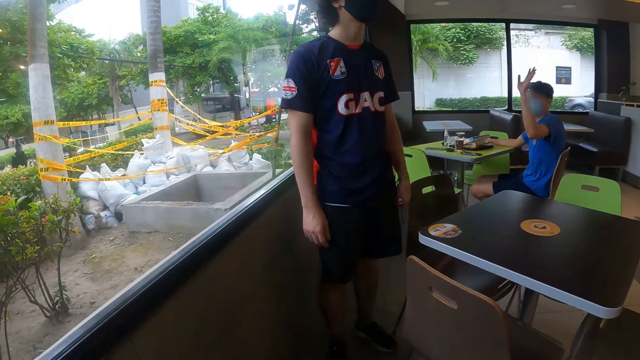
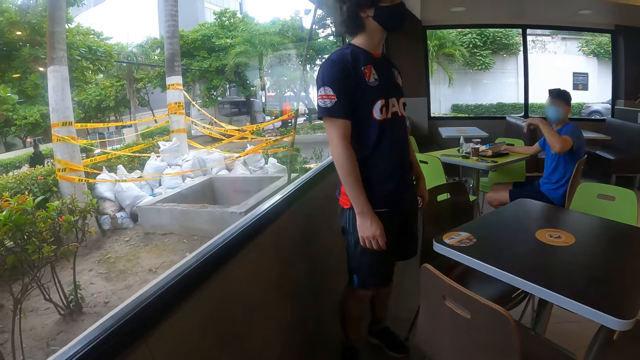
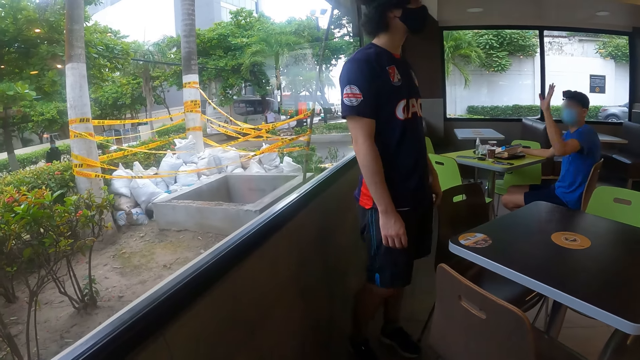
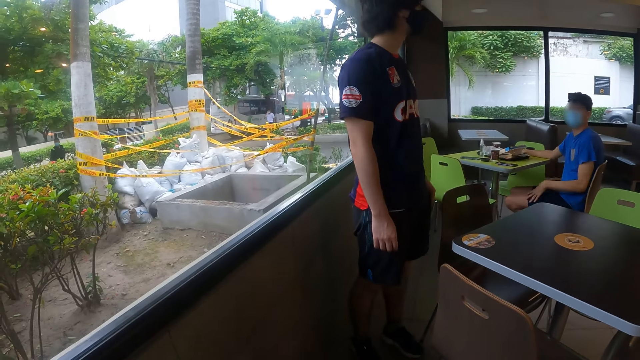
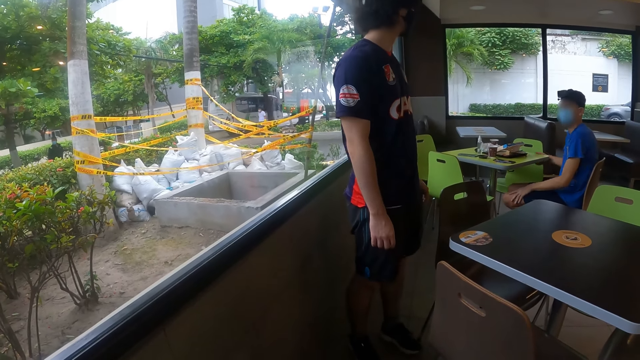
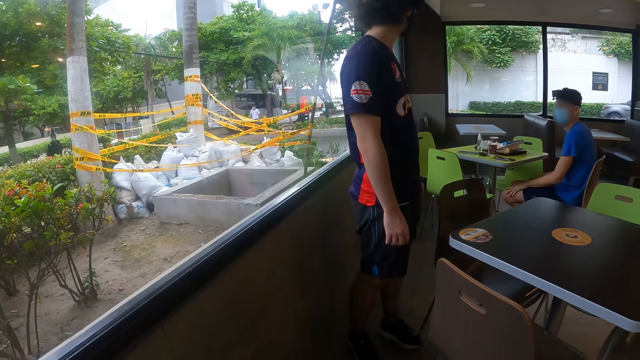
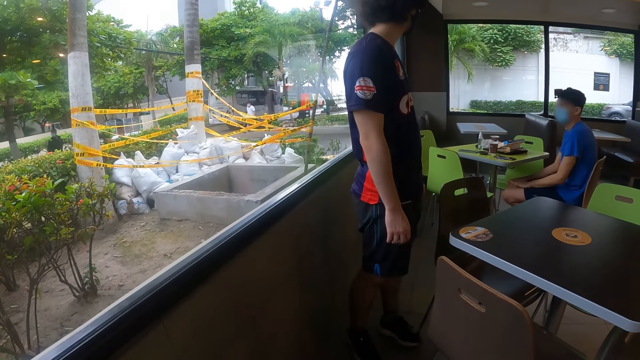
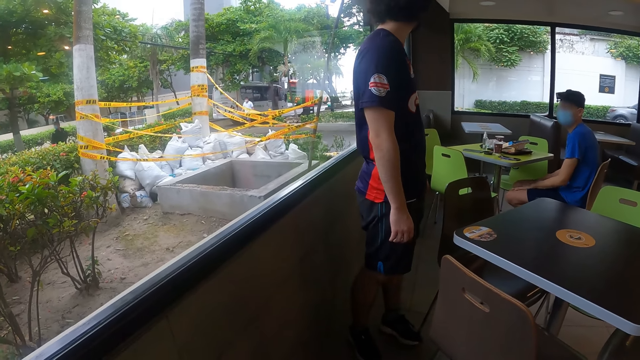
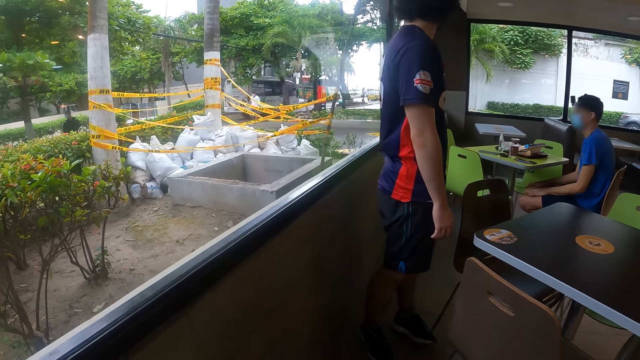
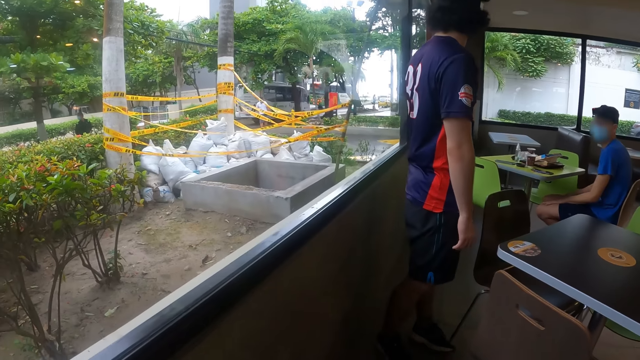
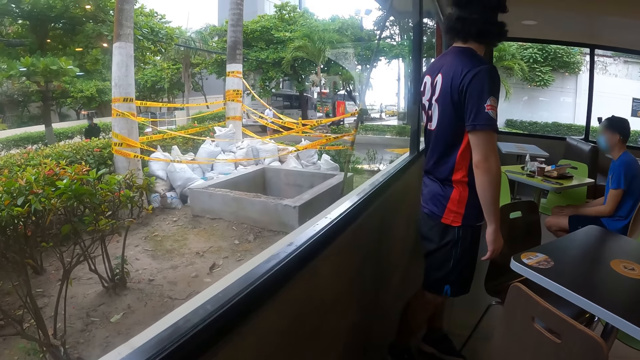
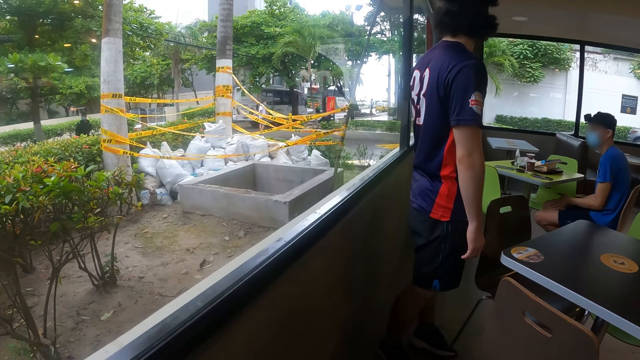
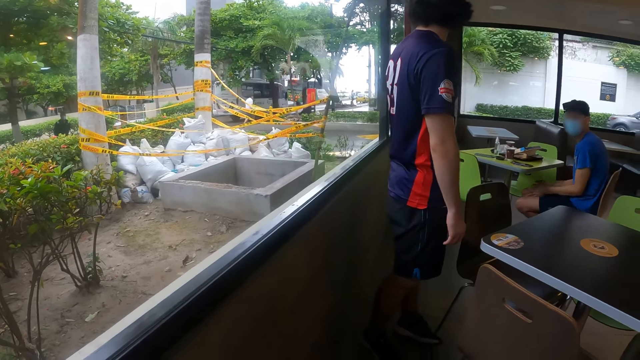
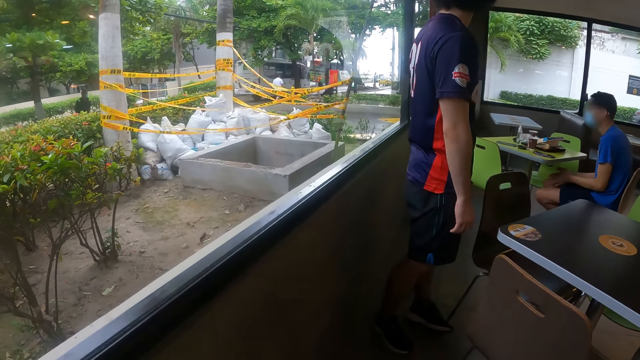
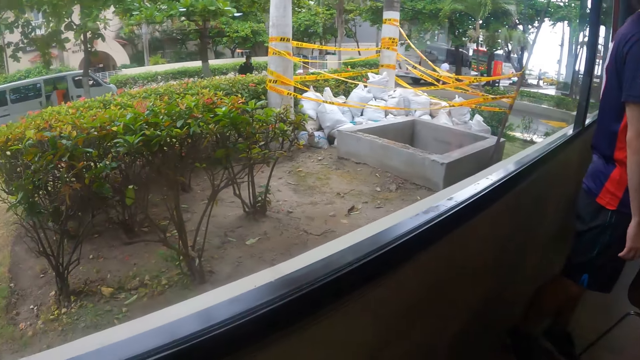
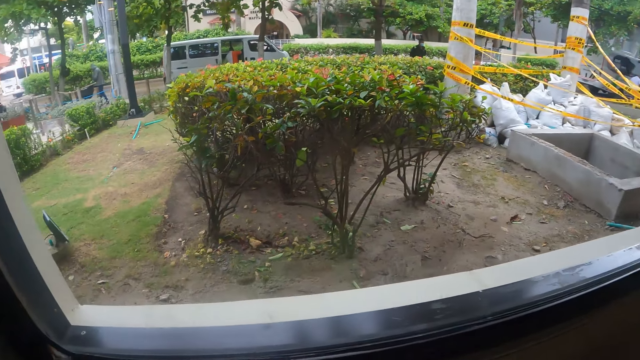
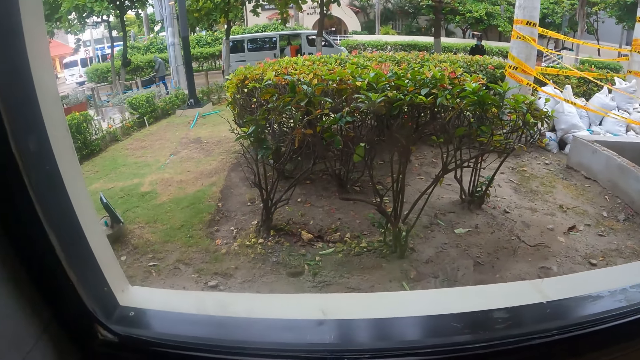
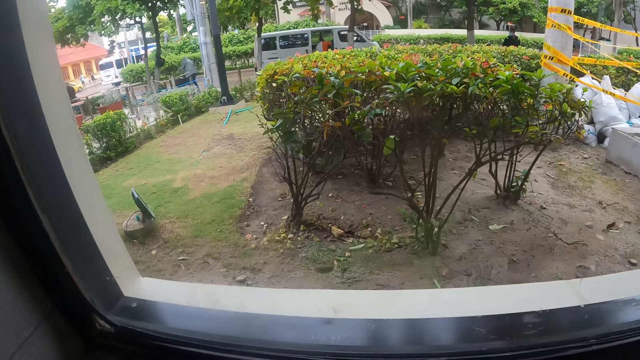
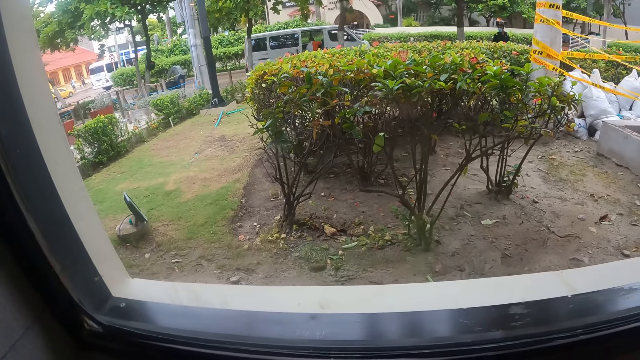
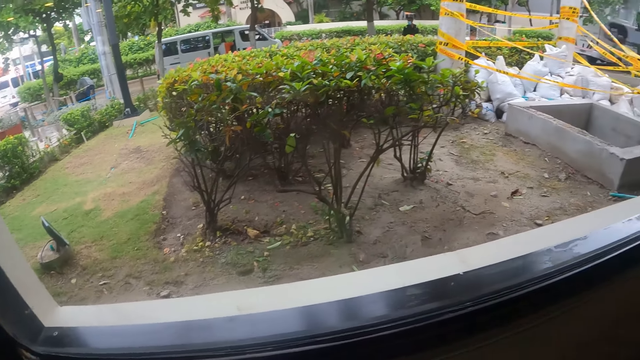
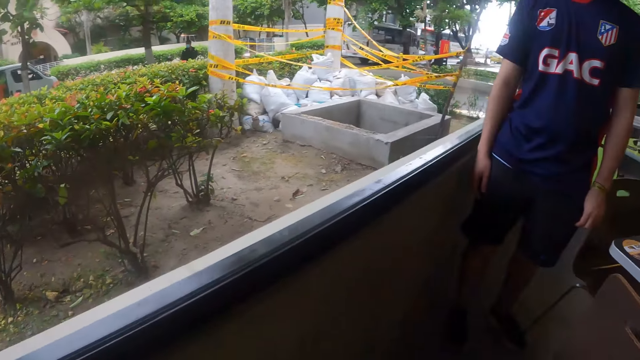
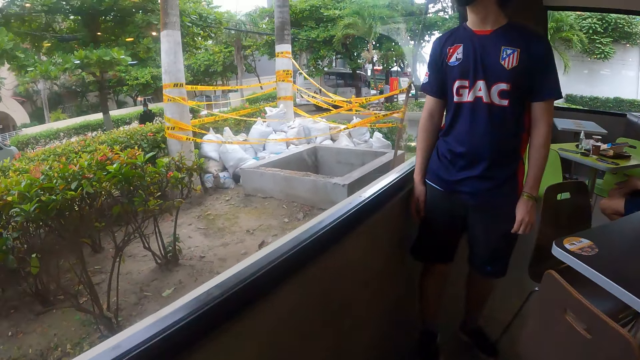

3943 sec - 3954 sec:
A person throws his hand in the air. Another person looks around a cafeteria and looks at the first person. The camera wearer looks outside through a window.

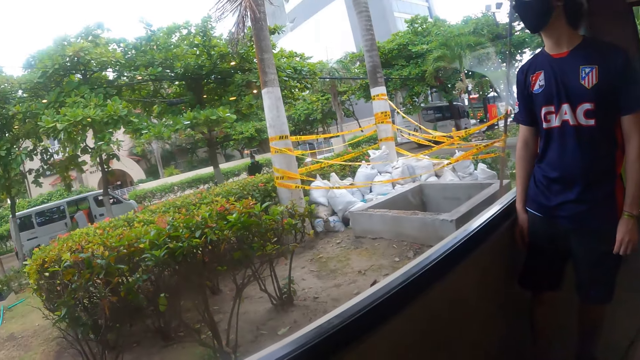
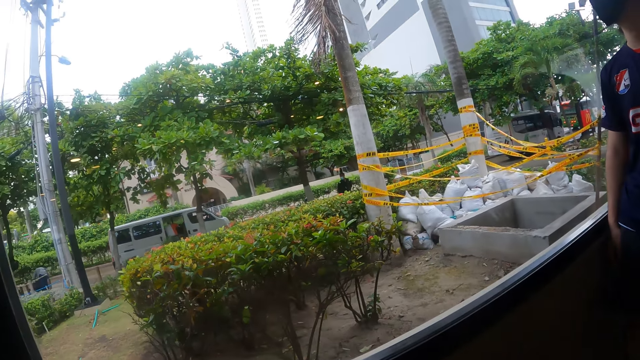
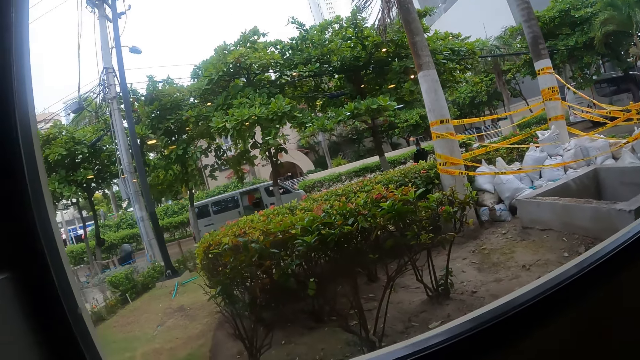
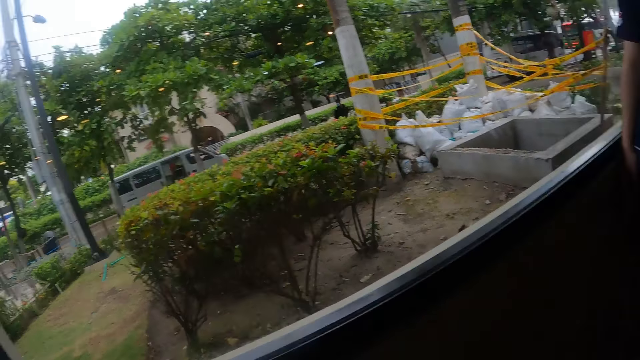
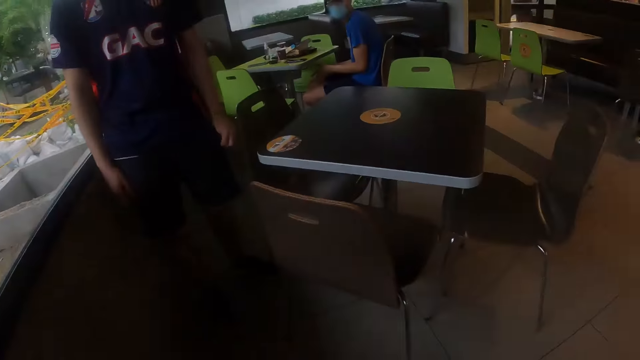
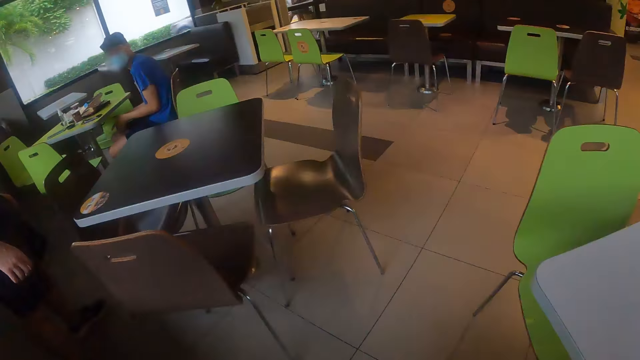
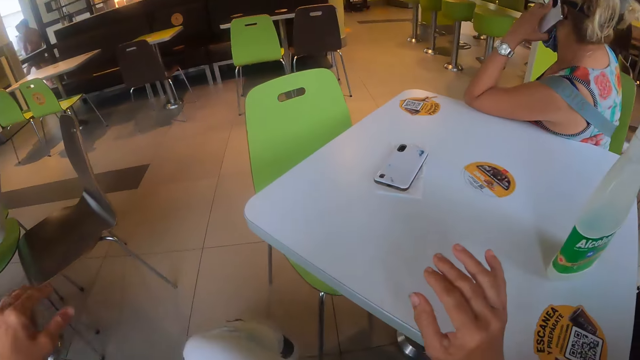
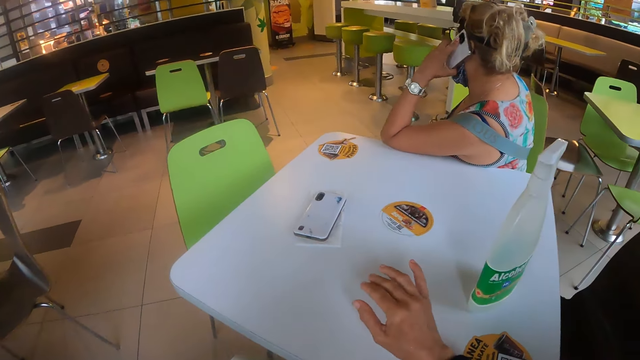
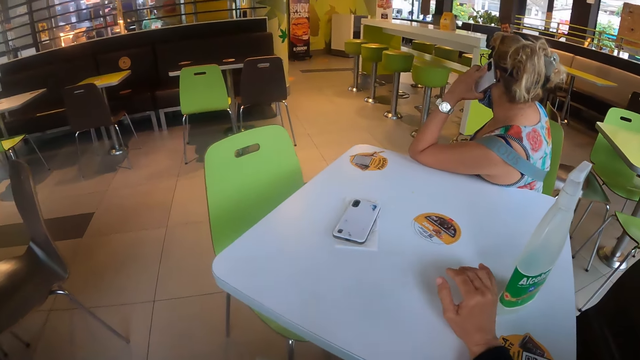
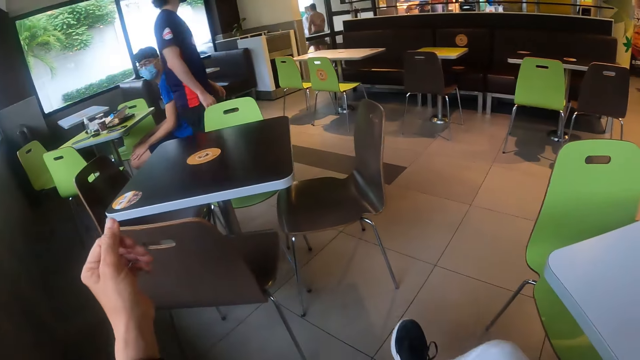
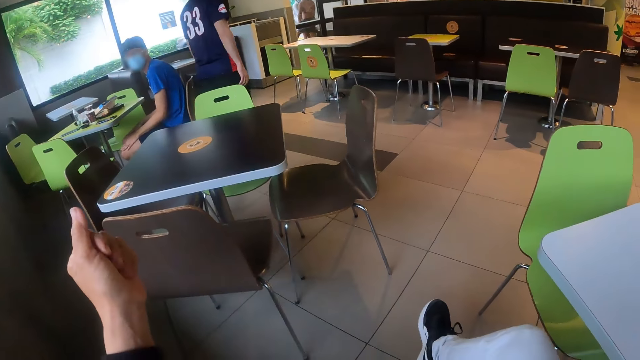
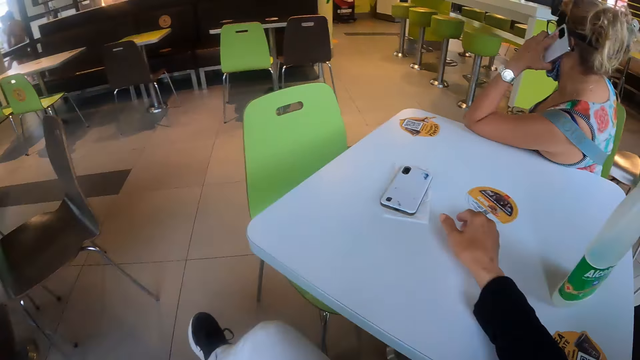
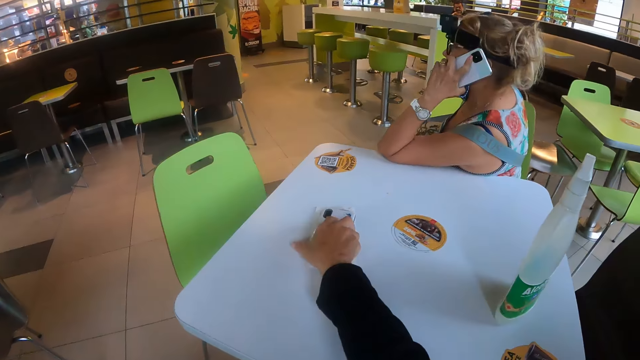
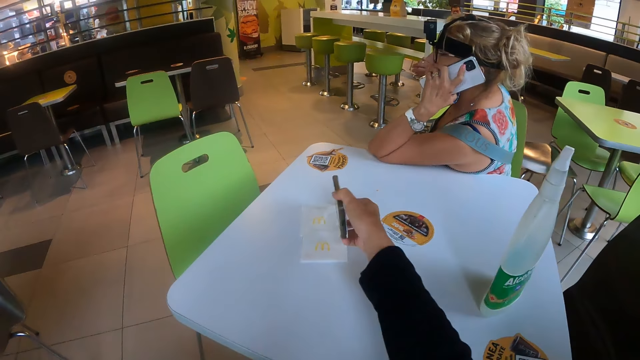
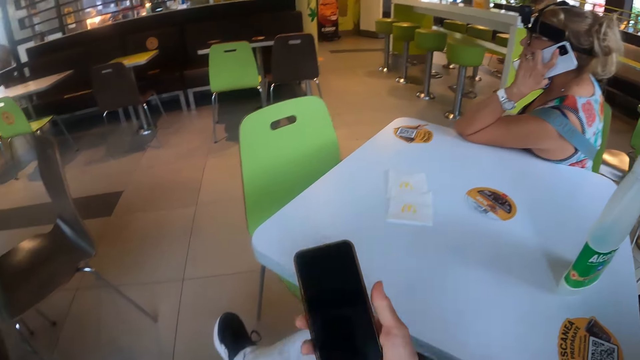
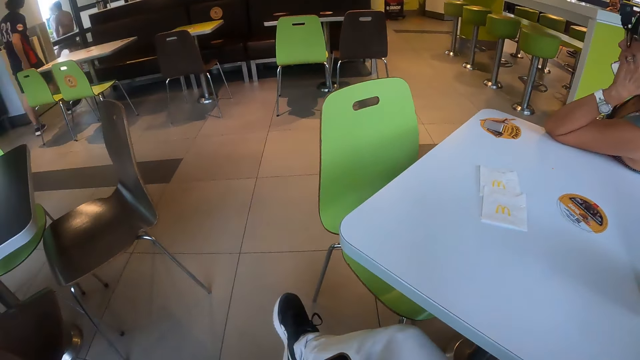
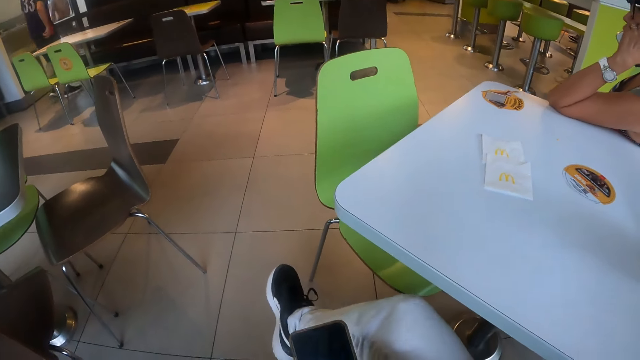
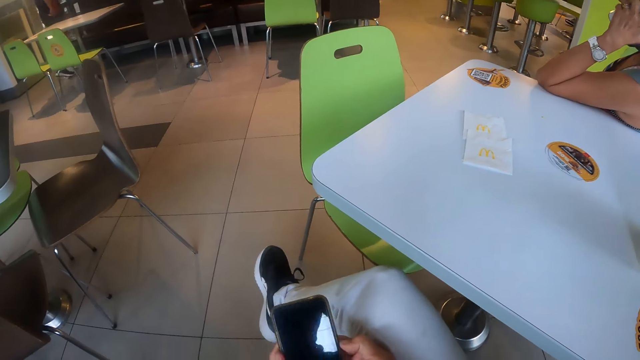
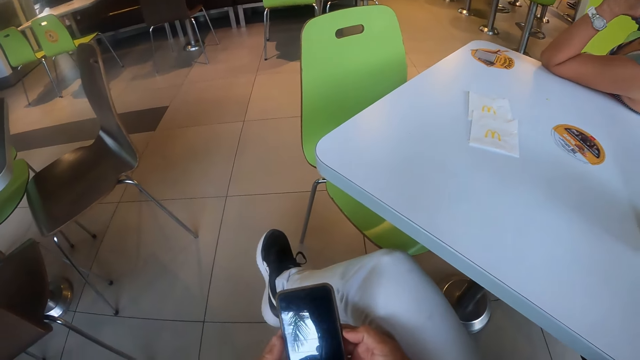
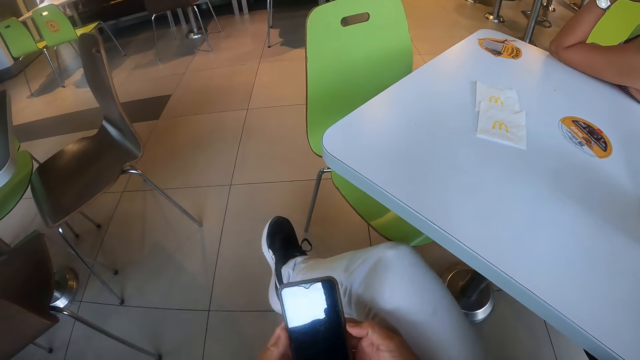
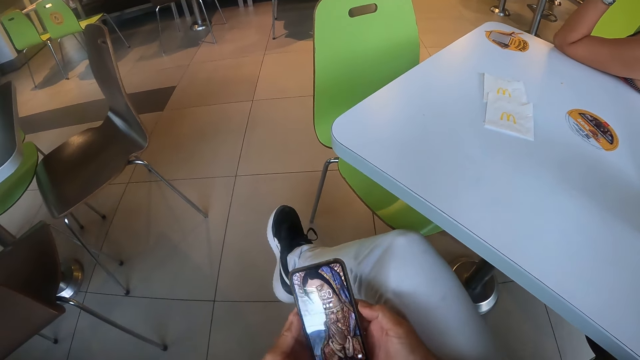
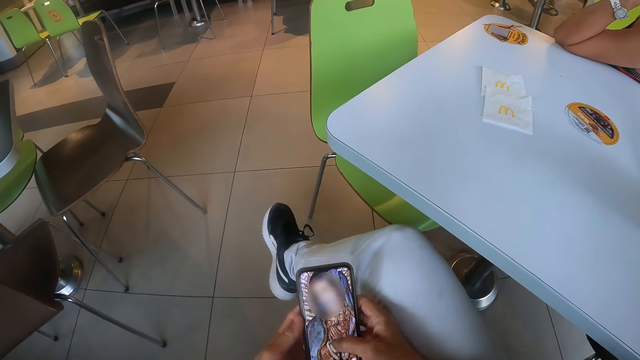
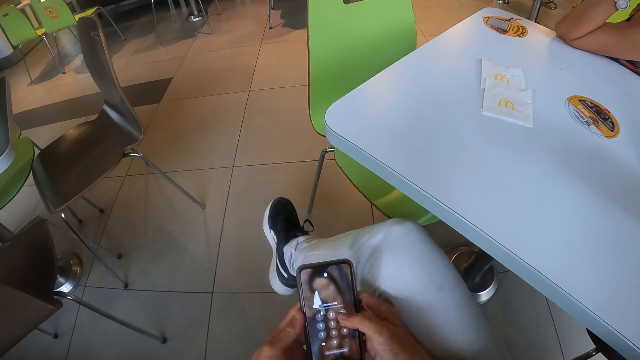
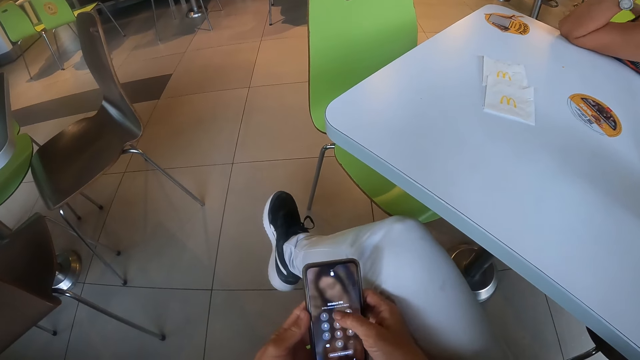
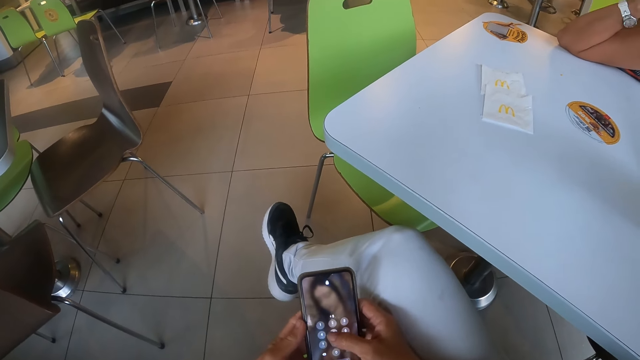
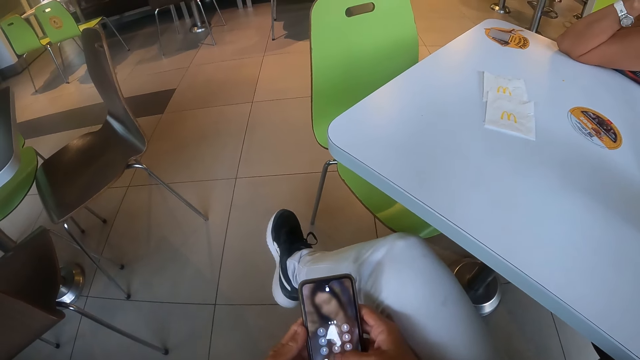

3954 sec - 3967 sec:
The camera wearer looks around a cafeteria. She places her hand on a table. She puts the phone on the table. A person makes a phone call. The camera wearer looks at another person. The other person walks in a room. The camera wearer picks up her phone from the table. She looks at her phone. She holds the phone. She operates her phone.
